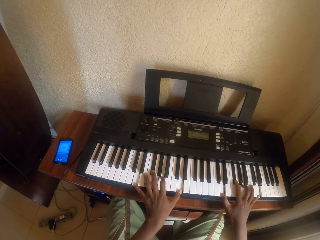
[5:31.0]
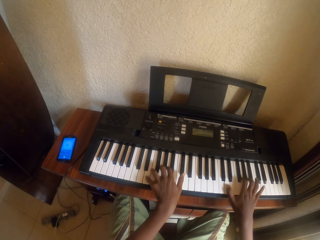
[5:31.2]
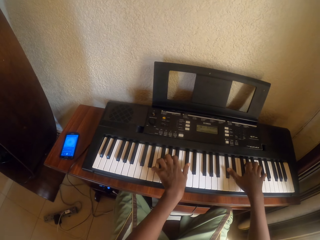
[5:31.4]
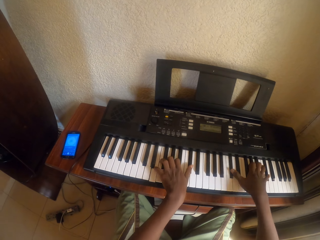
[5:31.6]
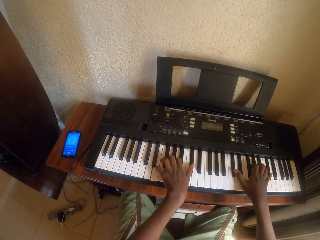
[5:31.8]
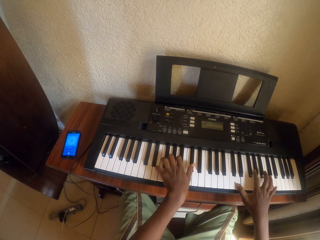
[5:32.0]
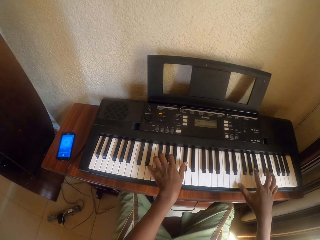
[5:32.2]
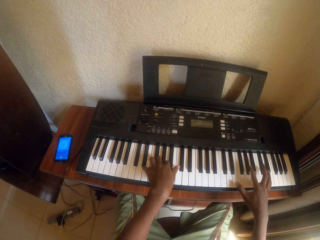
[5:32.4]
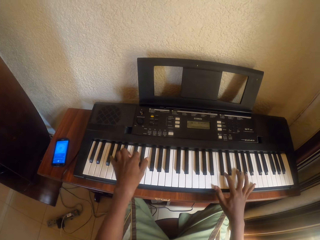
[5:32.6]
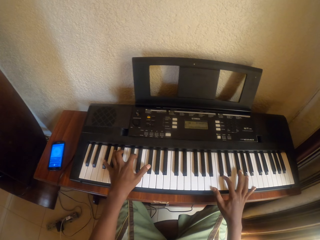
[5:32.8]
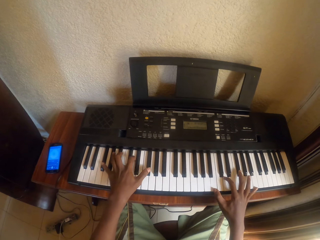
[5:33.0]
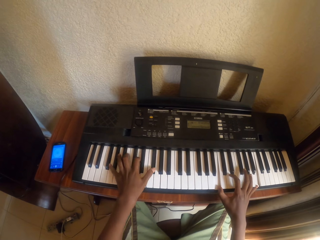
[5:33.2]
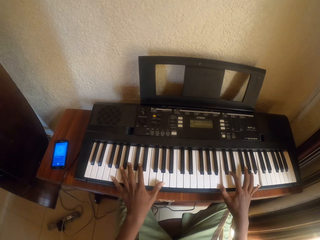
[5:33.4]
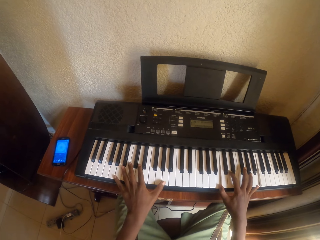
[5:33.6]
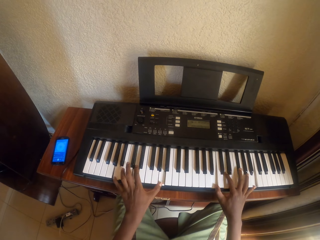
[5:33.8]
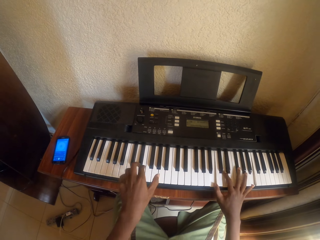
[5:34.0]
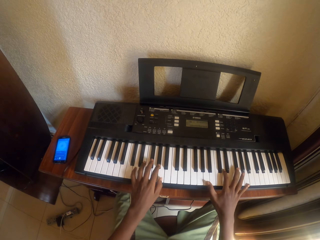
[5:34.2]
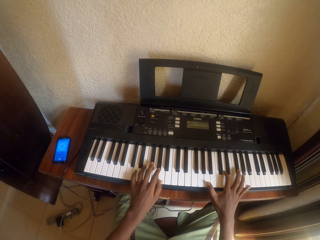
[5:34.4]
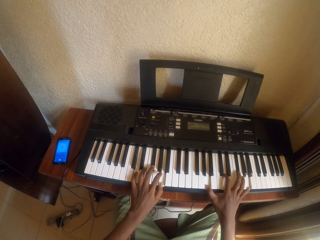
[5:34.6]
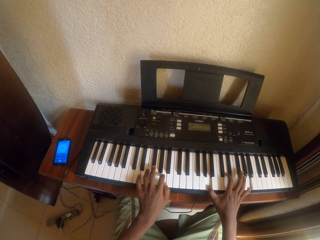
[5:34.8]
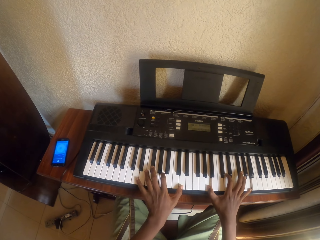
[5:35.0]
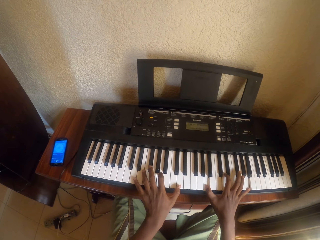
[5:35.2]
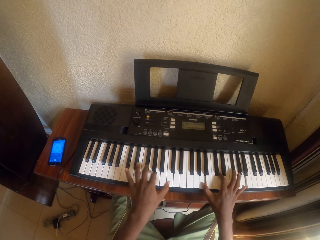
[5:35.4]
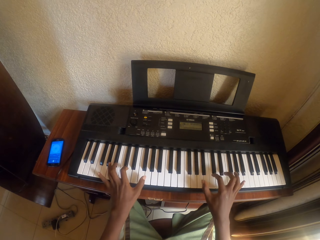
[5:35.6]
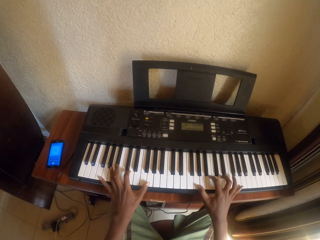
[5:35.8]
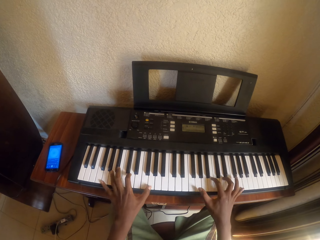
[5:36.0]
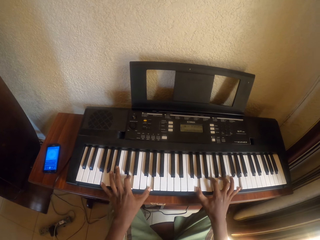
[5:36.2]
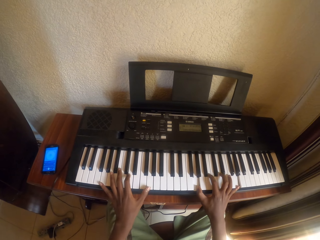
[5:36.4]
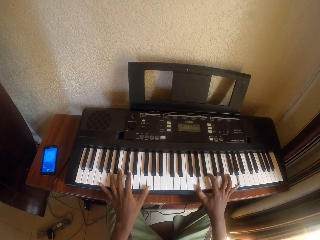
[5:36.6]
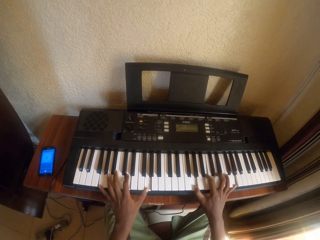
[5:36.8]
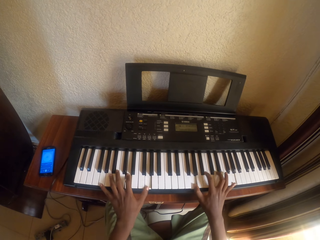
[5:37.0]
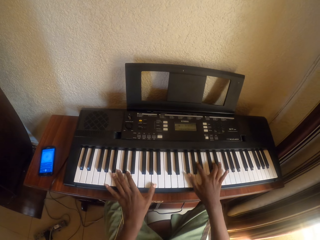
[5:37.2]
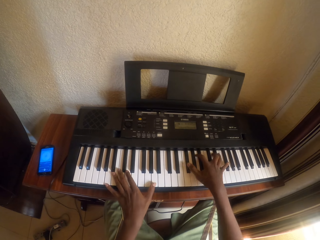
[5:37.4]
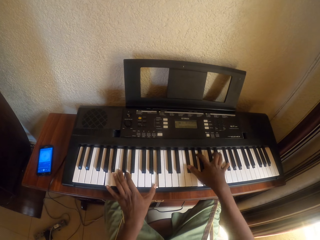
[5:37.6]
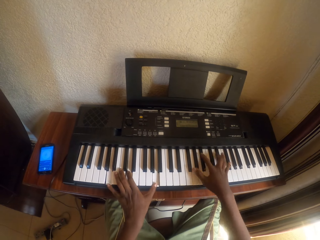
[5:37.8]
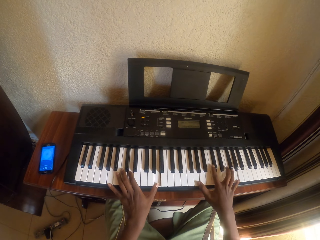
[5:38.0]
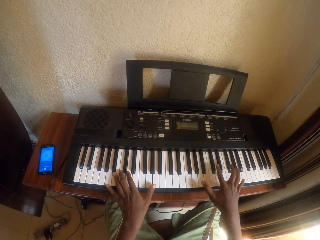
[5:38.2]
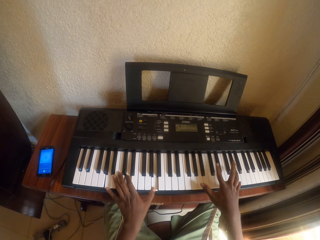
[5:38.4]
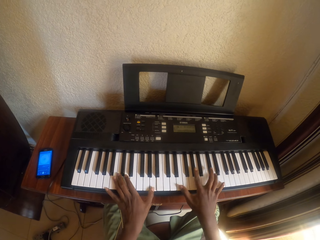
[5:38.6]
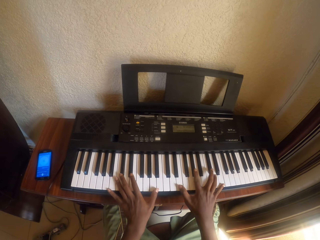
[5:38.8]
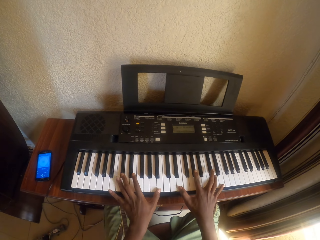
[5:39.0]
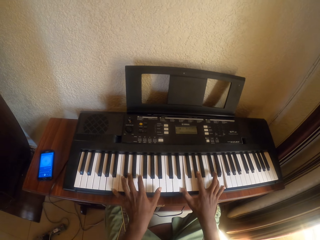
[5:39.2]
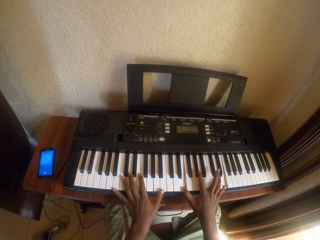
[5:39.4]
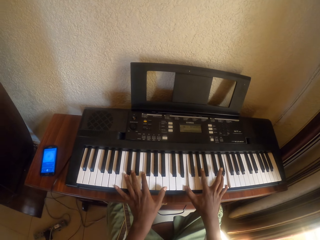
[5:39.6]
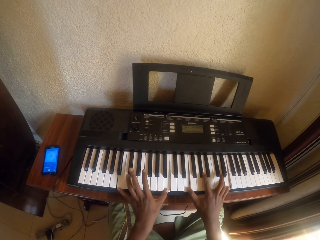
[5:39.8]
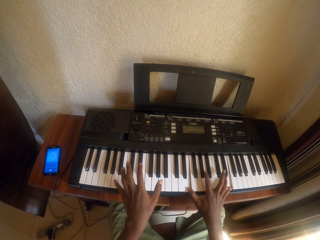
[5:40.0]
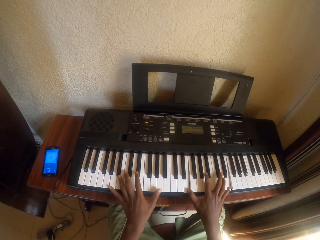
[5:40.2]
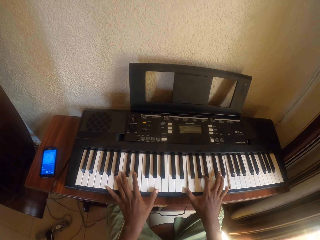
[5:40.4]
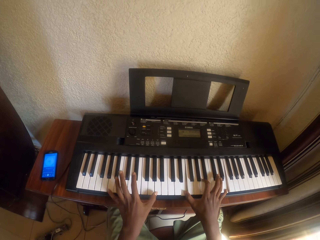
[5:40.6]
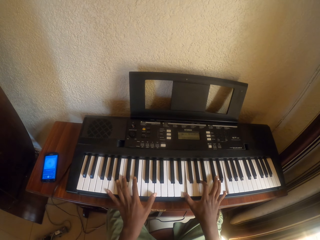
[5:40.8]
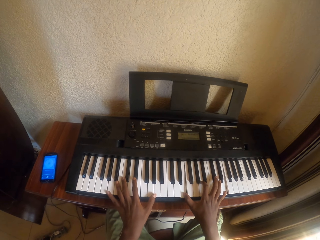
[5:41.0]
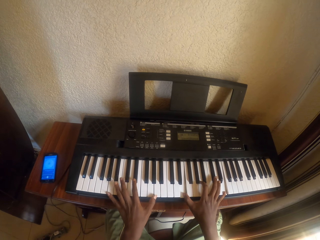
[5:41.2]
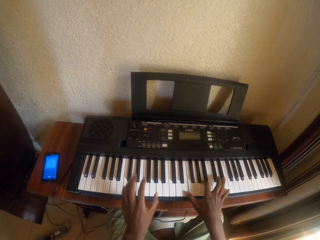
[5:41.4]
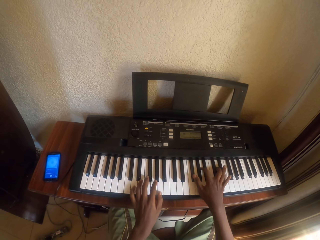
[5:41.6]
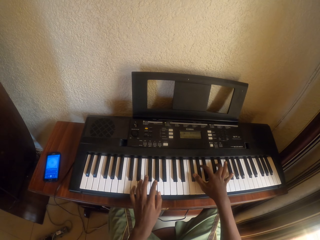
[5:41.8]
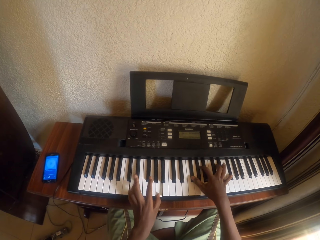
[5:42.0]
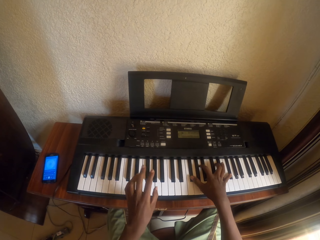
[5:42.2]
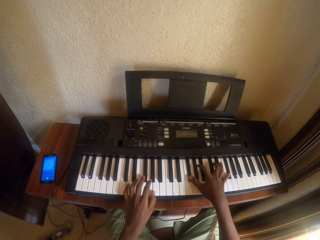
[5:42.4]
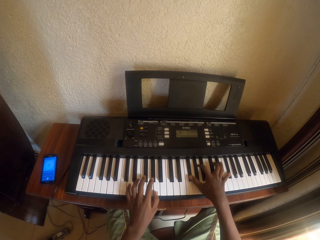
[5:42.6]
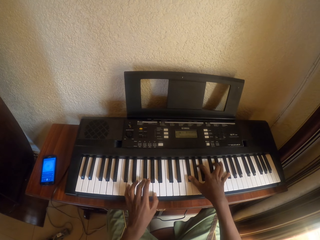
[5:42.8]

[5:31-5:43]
The camera wearer plays piano. They play piano repeatedly.

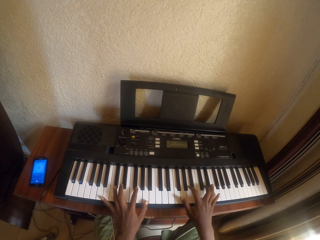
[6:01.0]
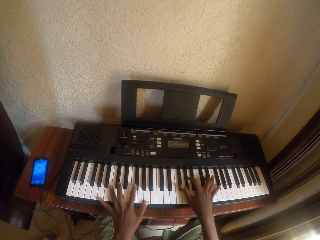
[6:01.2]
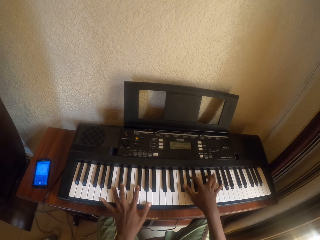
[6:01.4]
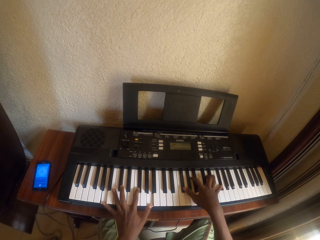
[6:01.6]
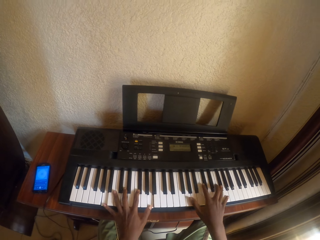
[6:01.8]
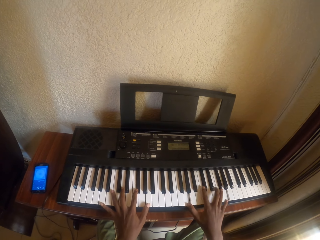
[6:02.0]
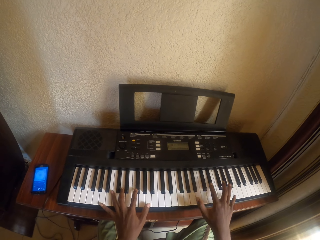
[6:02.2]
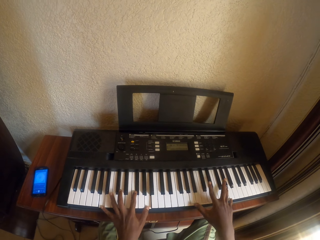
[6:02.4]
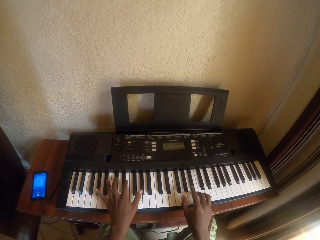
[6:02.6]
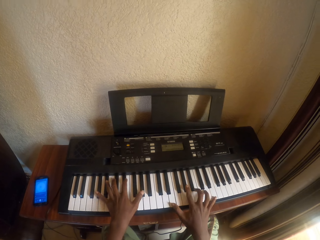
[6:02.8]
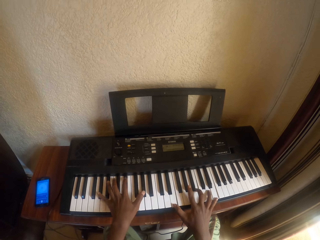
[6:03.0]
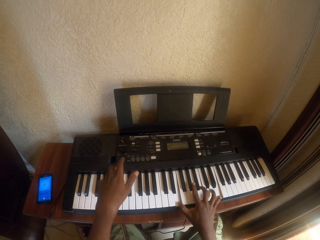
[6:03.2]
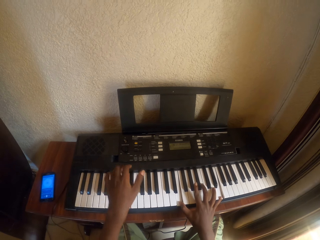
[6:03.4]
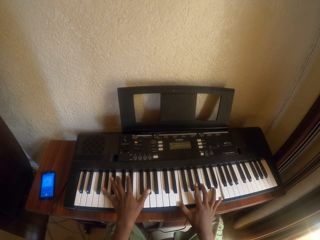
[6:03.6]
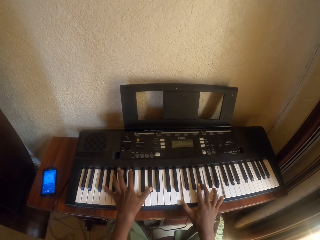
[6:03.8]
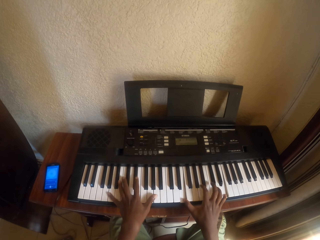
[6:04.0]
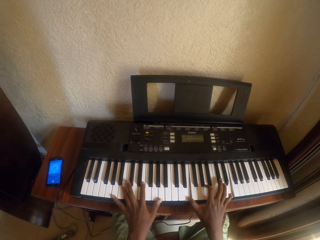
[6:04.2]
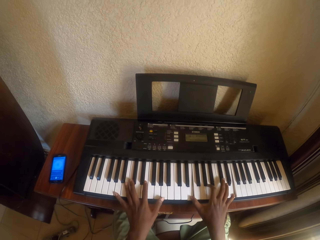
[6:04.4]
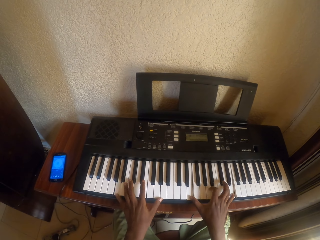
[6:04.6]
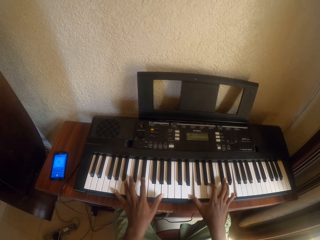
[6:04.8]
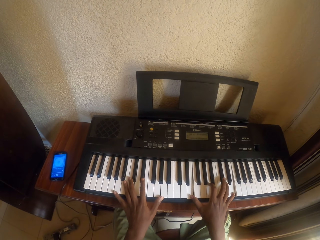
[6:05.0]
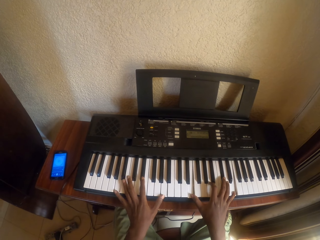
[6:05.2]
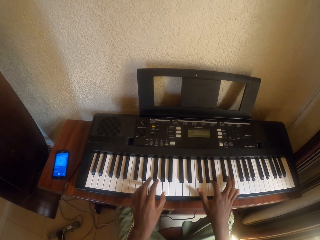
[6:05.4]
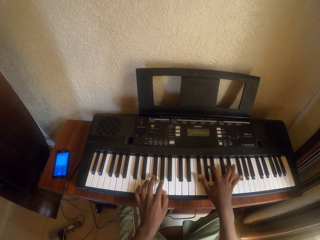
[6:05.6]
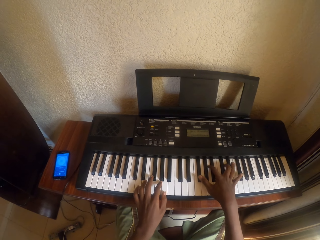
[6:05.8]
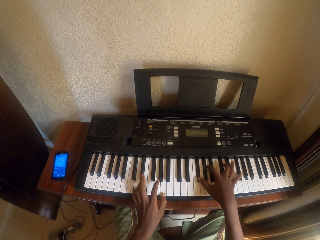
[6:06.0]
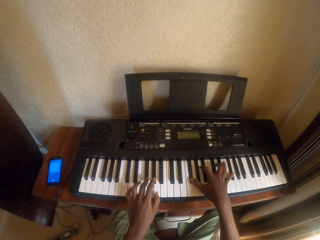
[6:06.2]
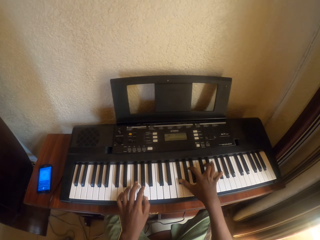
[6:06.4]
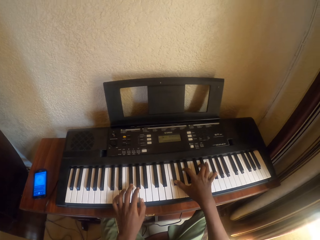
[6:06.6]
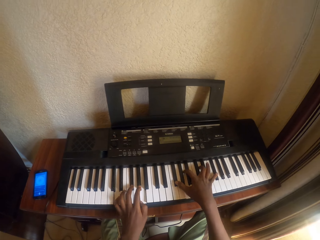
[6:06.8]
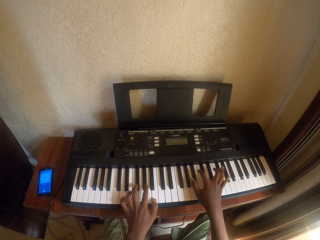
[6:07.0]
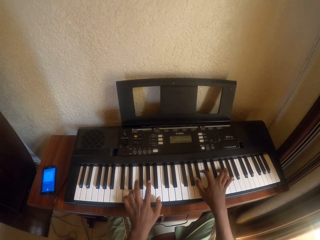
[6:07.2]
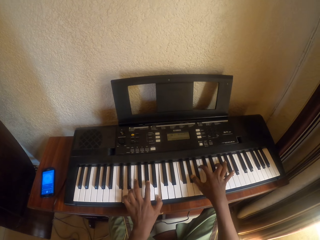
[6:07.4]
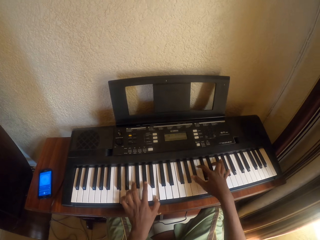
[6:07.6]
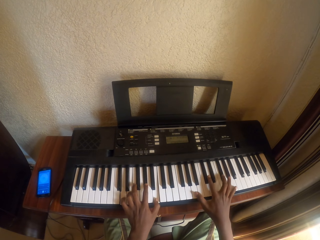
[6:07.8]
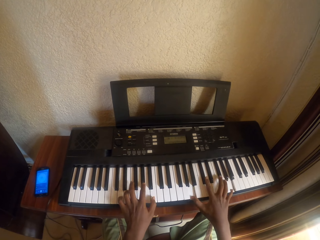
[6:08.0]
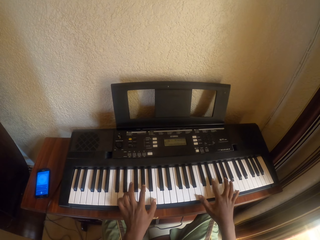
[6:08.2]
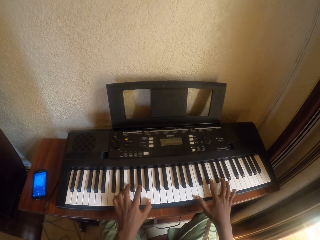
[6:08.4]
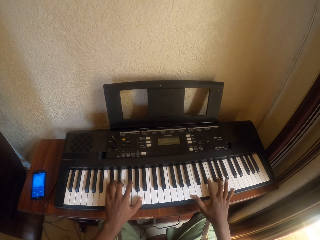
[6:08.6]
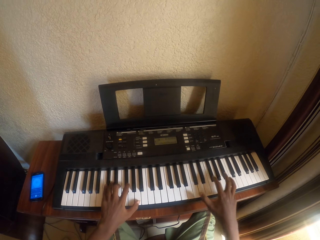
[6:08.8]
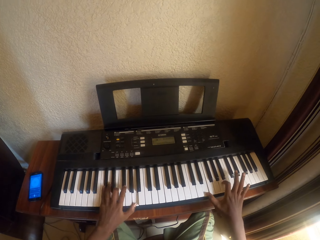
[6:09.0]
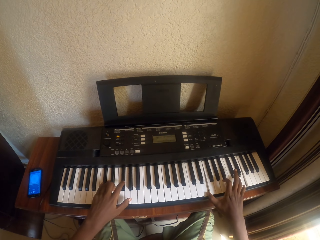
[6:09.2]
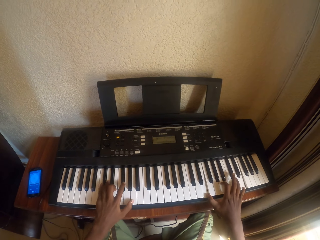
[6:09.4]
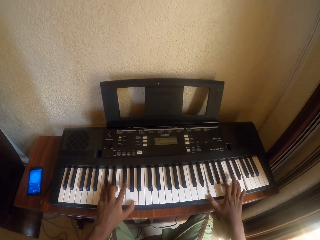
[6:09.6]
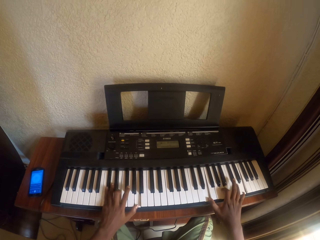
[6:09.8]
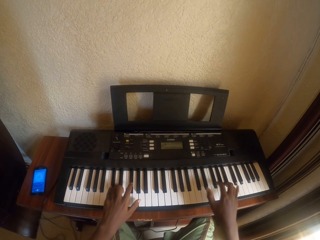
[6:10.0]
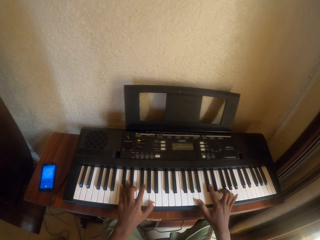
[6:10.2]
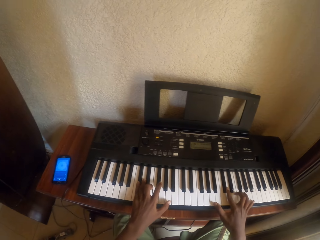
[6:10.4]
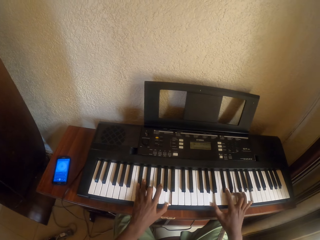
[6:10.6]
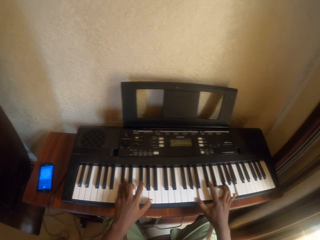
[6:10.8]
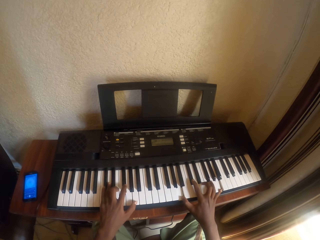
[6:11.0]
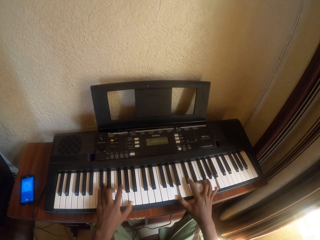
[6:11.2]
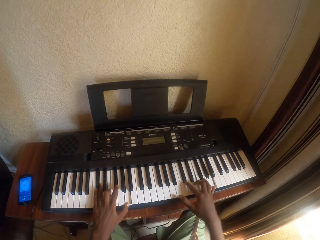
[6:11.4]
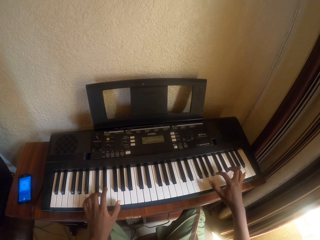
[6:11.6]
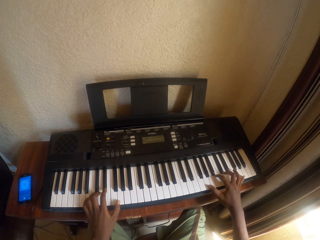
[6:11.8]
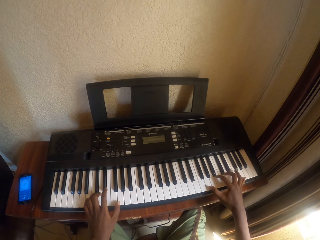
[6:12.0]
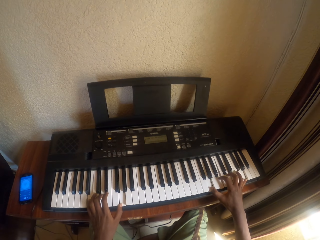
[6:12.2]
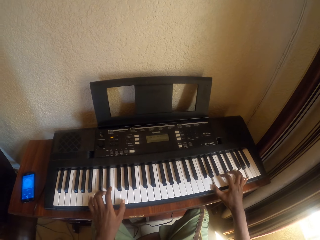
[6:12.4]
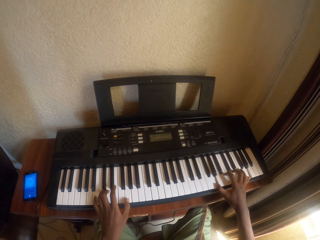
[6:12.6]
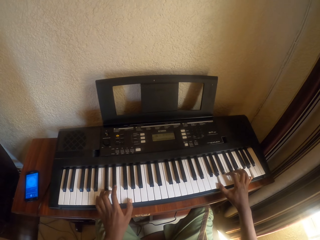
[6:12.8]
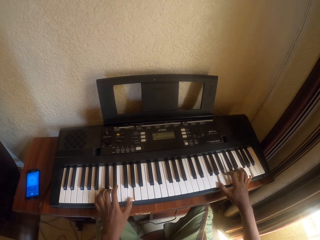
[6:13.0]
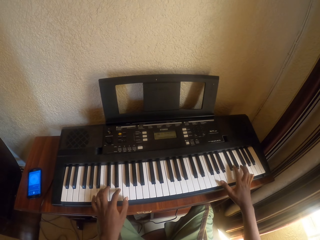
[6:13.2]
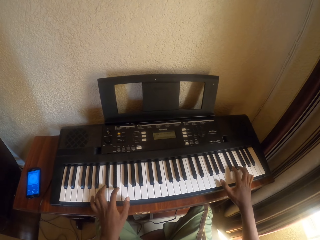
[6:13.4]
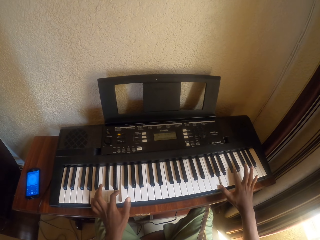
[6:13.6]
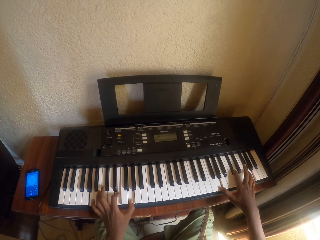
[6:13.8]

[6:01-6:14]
The camera wearer plays piano. They play piano repeatedly. They look around. They play piano. They play piano again. They look around. They play piano. They play piano again.
